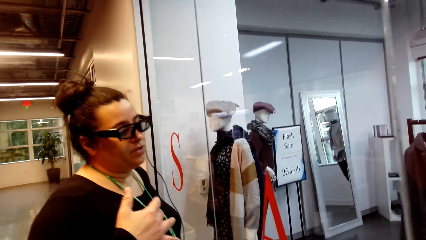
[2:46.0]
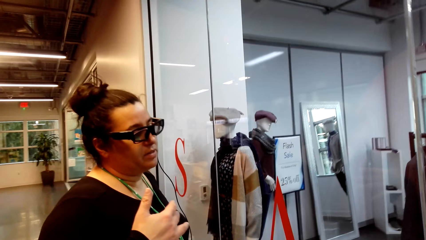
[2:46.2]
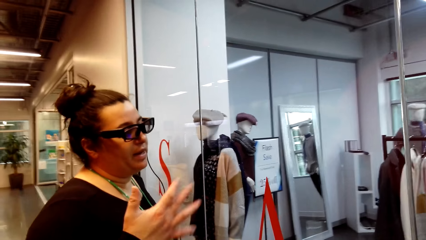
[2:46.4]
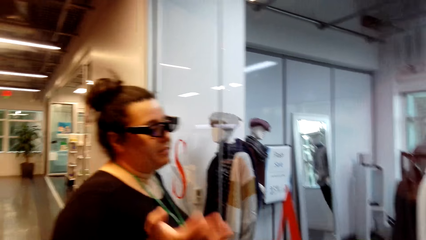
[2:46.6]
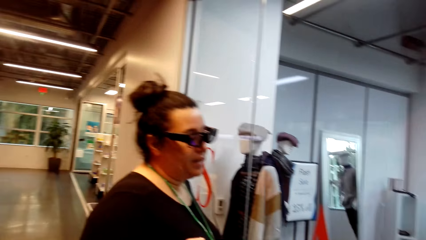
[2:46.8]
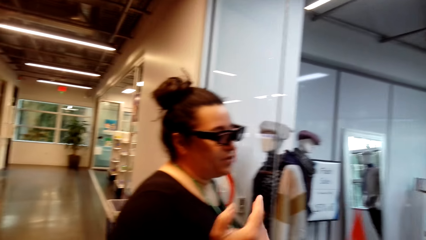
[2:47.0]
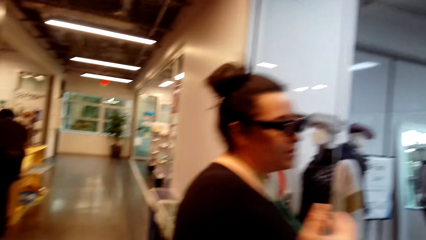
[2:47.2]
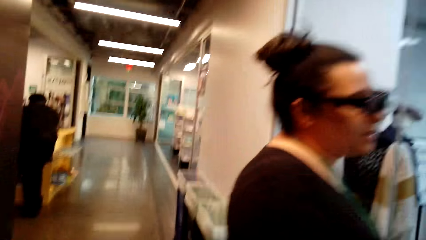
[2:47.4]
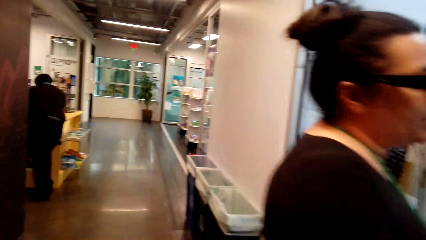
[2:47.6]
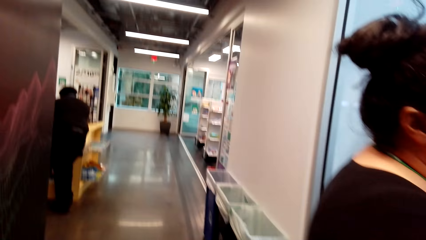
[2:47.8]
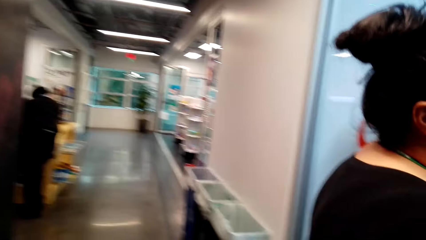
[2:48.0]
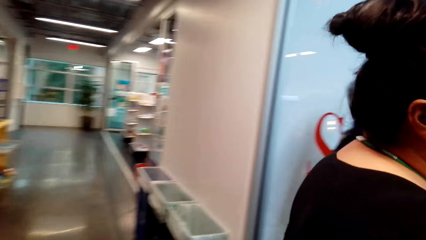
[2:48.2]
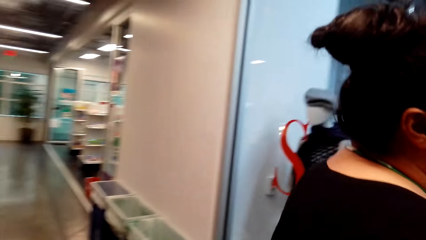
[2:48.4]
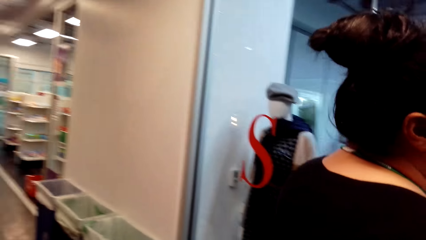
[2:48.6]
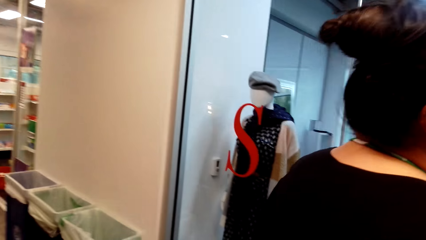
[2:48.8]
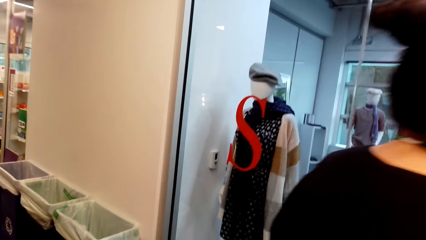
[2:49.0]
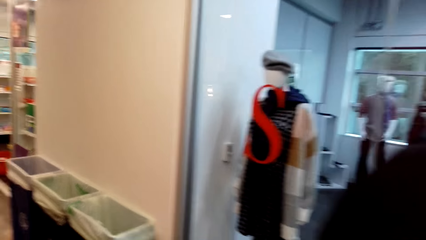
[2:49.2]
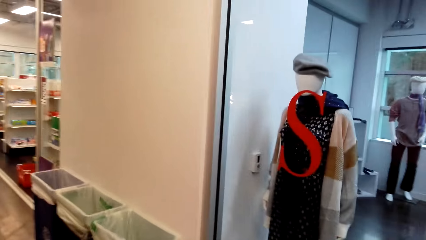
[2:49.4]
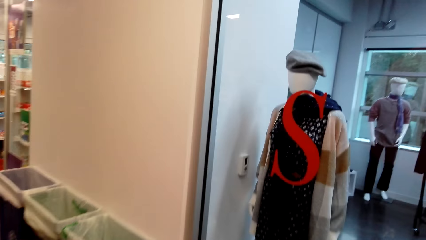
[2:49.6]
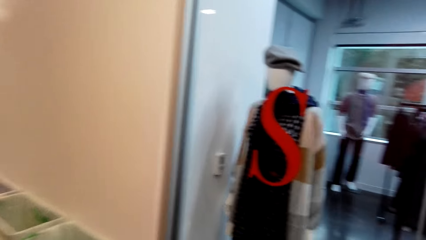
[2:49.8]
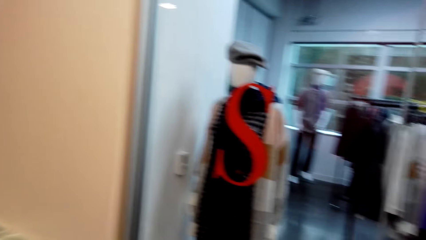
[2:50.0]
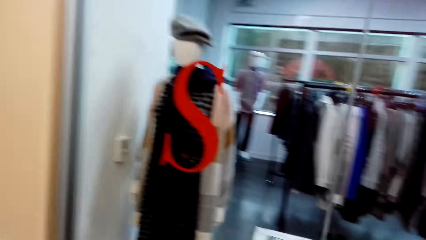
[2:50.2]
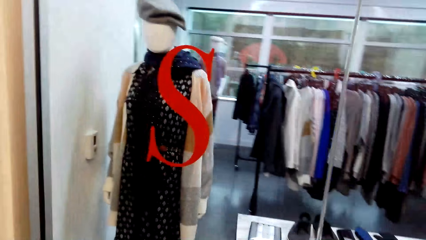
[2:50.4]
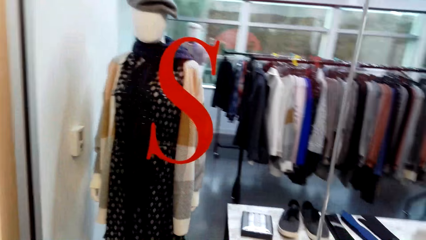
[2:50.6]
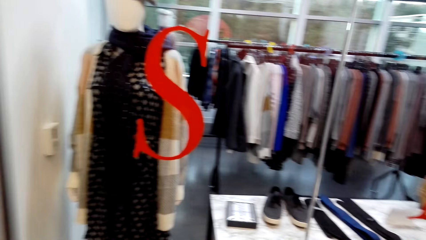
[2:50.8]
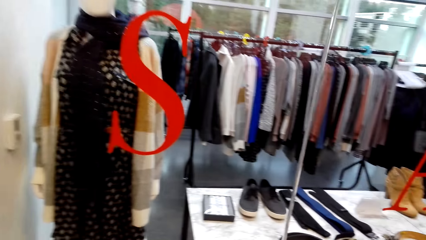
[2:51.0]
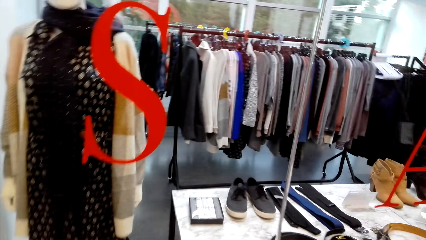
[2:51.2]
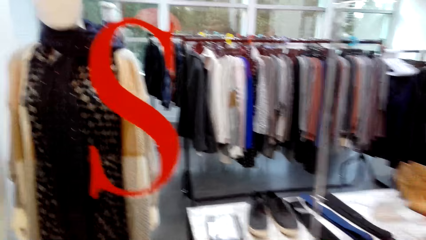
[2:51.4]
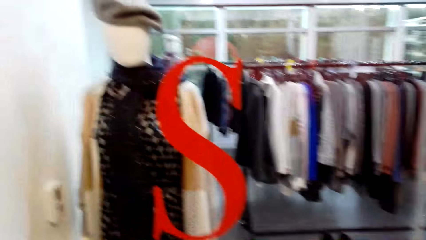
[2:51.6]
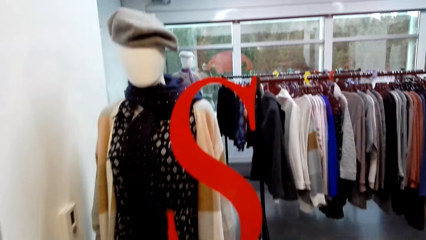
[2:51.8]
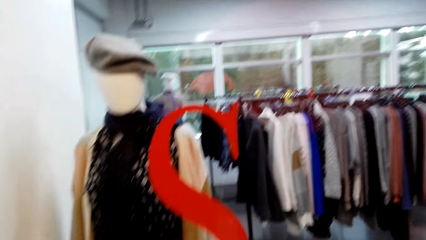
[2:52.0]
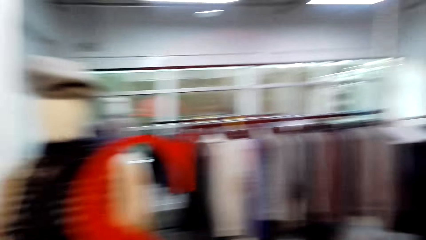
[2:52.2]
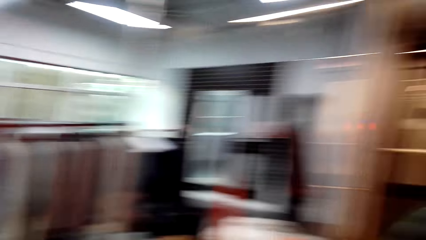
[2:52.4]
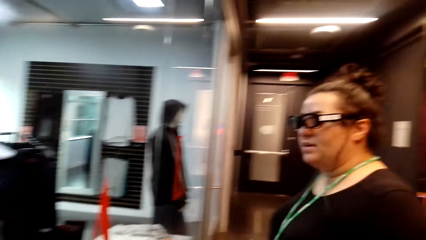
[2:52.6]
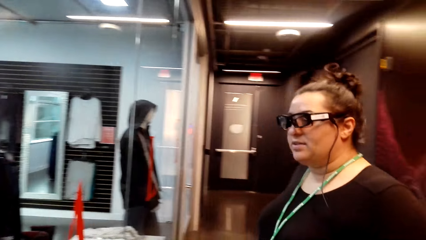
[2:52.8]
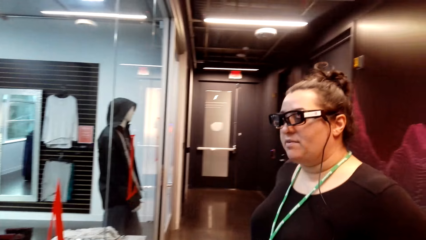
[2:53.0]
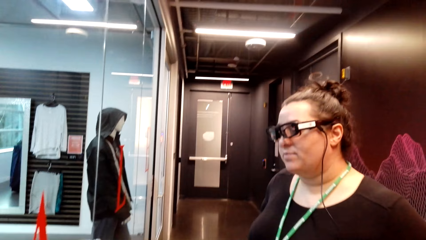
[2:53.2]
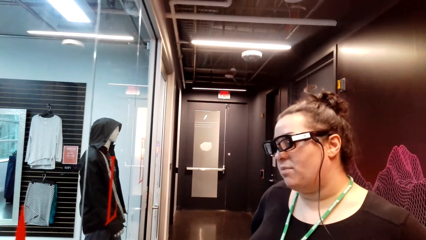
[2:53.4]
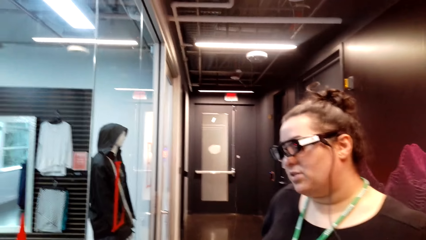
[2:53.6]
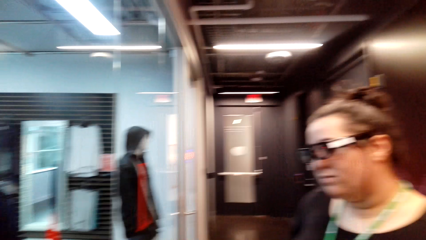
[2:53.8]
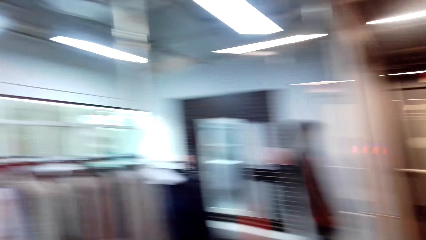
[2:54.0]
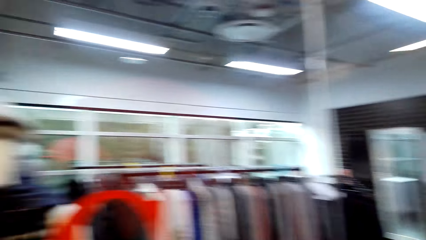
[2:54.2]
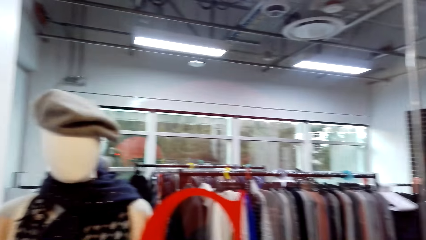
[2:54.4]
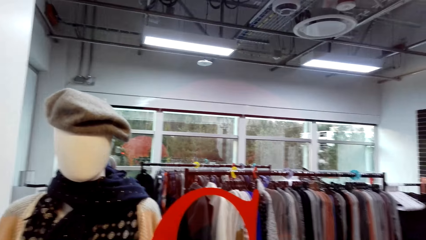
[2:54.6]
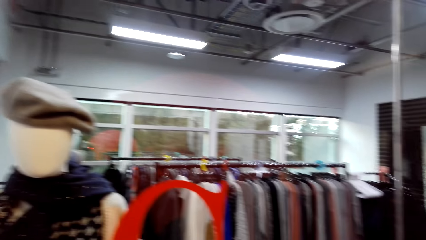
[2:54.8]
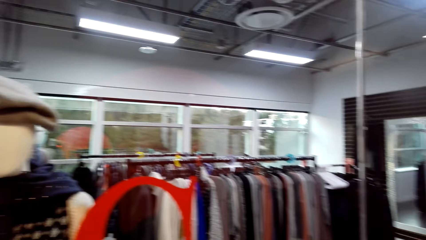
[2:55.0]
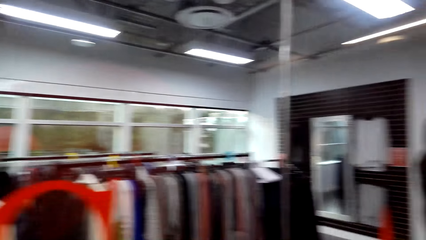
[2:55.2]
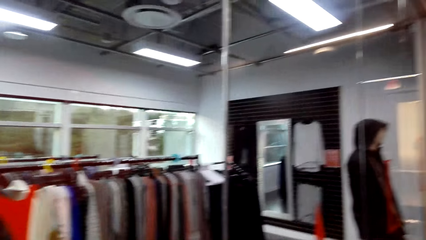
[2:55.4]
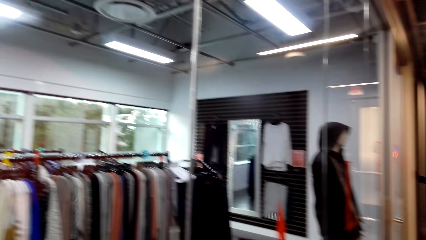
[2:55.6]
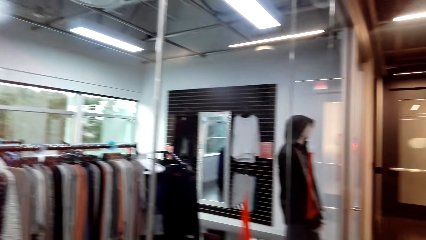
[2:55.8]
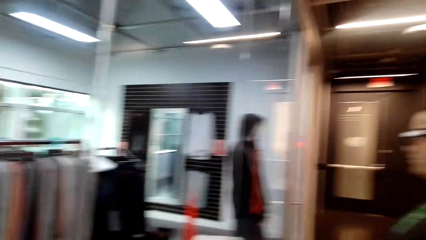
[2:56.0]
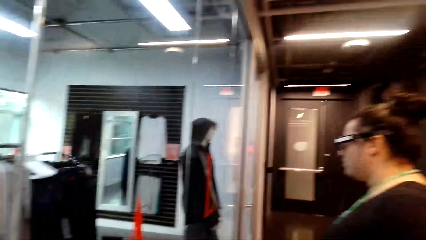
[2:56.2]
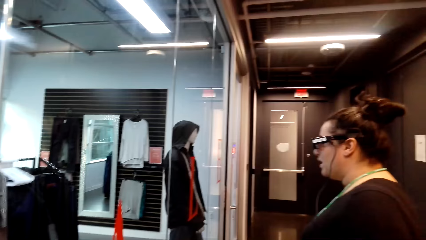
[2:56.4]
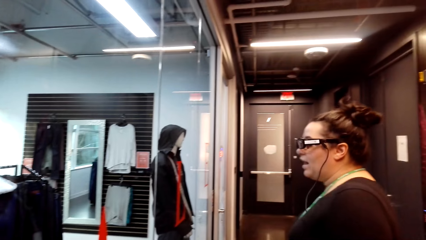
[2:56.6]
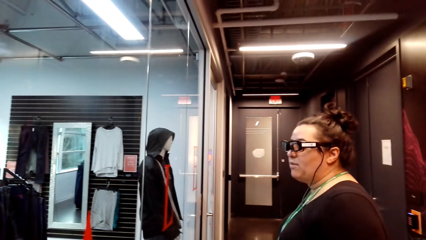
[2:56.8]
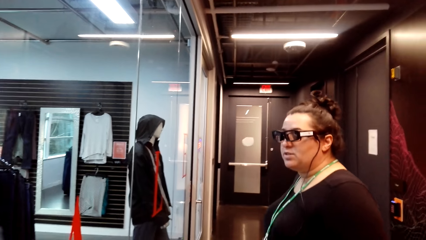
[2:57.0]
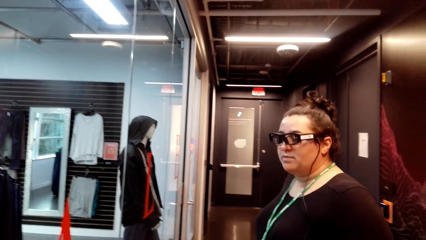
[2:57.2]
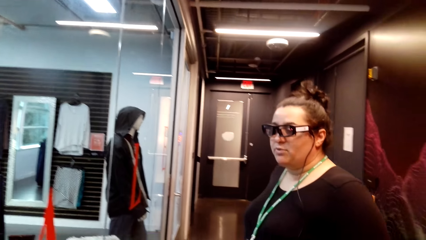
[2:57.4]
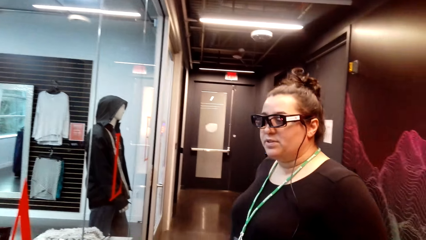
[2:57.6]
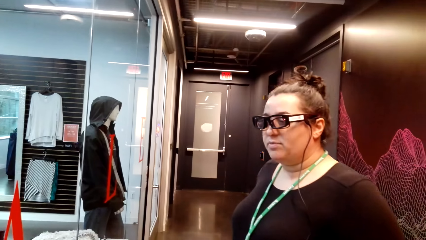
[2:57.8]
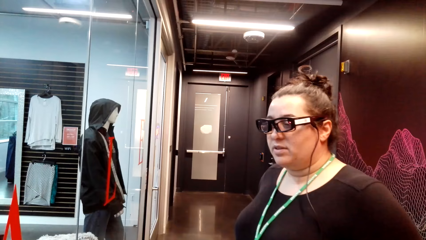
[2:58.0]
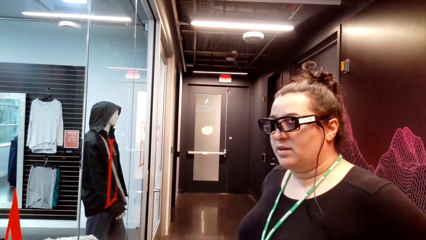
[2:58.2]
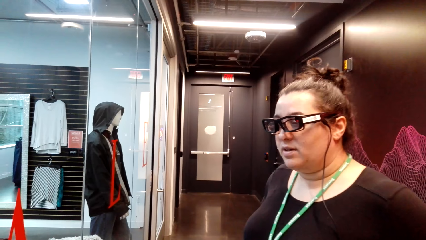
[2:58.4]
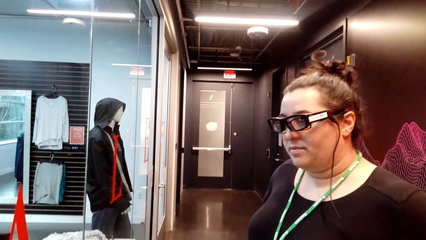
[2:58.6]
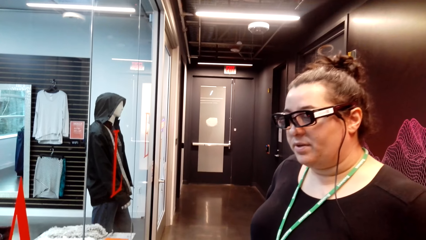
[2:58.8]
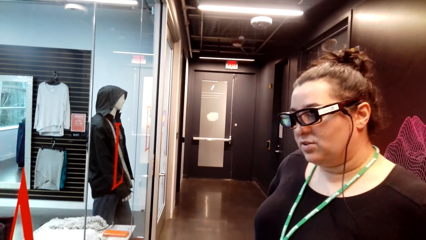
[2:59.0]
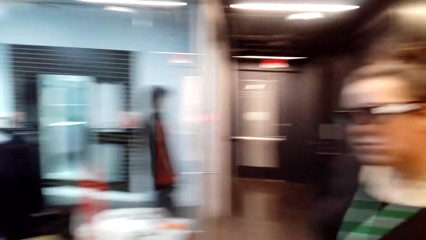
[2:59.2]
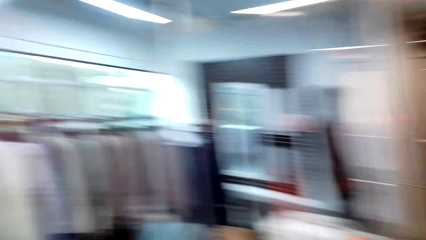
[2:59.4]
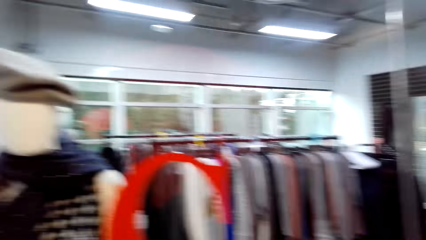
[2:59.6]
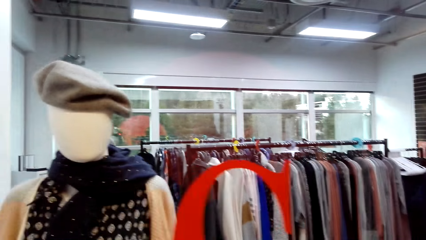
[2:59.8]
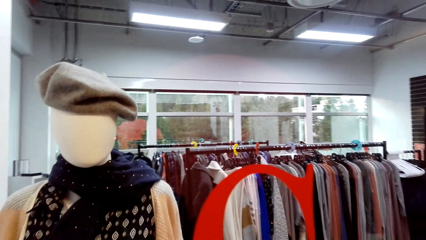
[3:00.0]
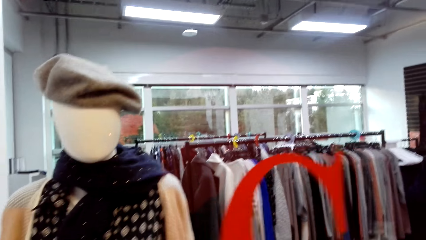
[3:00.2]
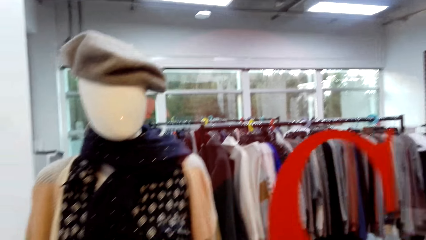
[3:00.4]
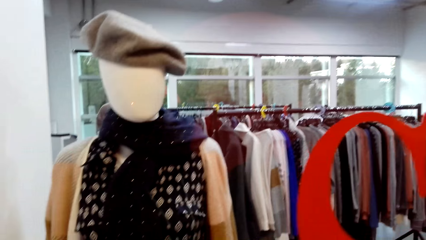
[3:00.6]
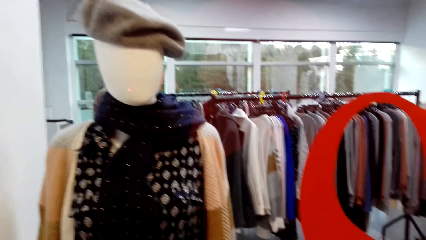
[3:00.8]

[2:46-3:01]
The camera wearer walks to the mannequin. They move around. They look around.
